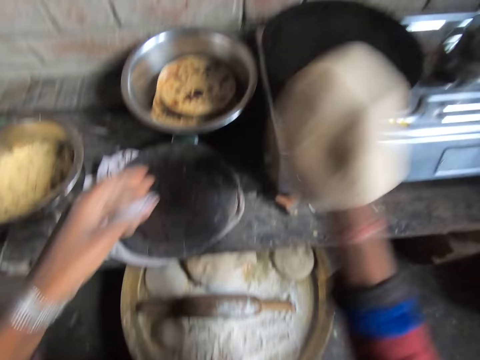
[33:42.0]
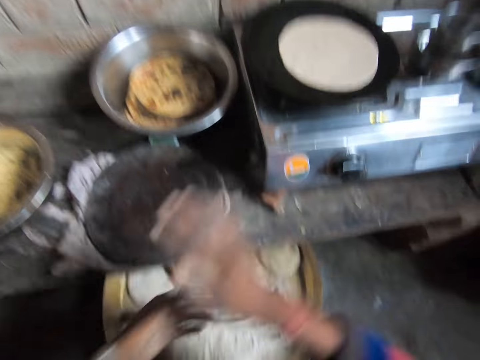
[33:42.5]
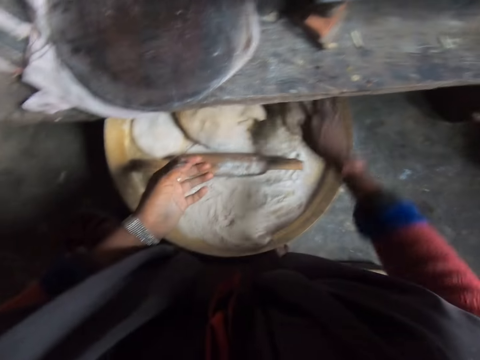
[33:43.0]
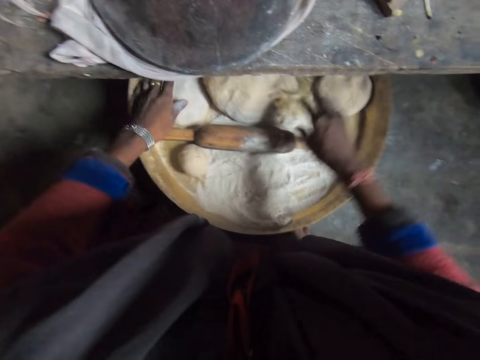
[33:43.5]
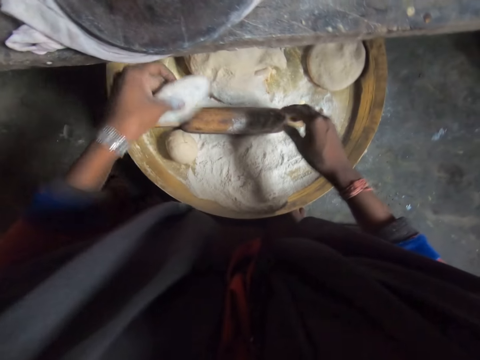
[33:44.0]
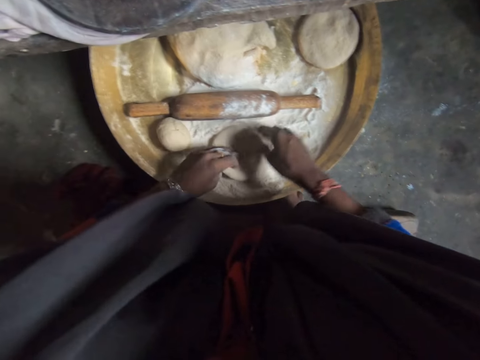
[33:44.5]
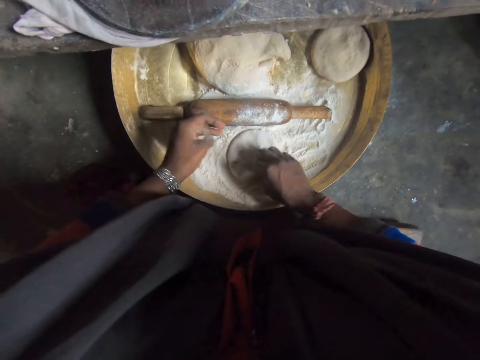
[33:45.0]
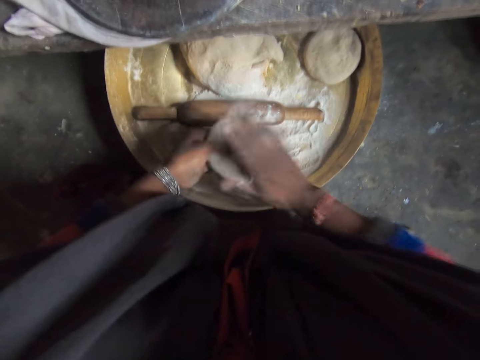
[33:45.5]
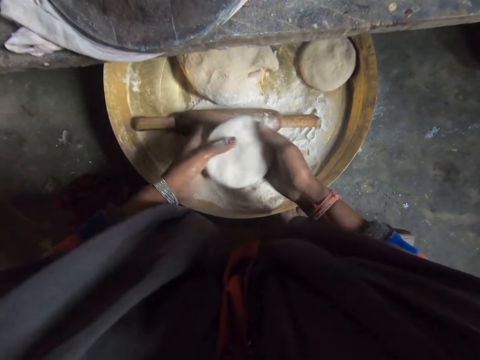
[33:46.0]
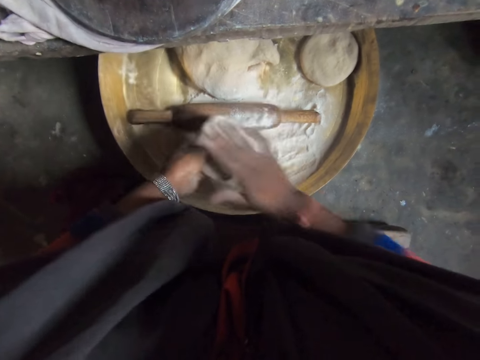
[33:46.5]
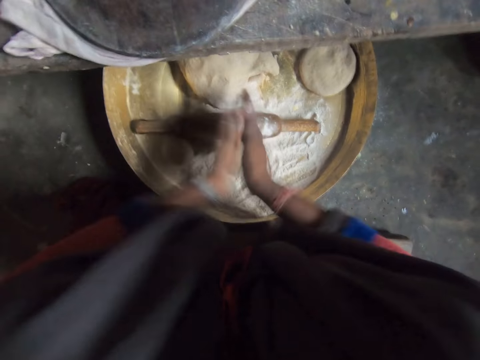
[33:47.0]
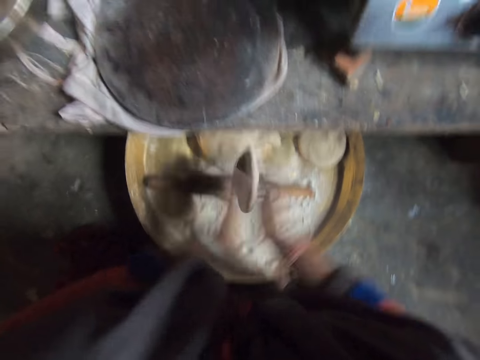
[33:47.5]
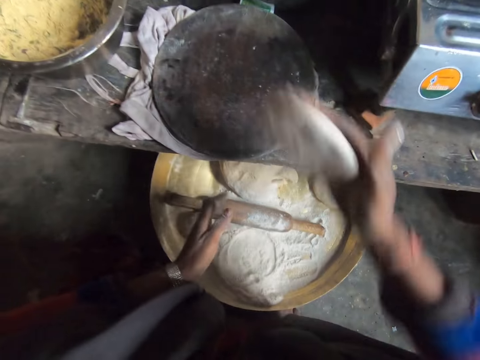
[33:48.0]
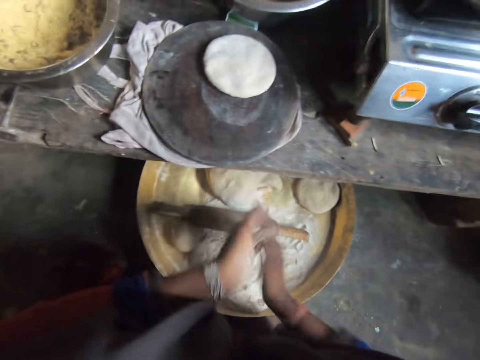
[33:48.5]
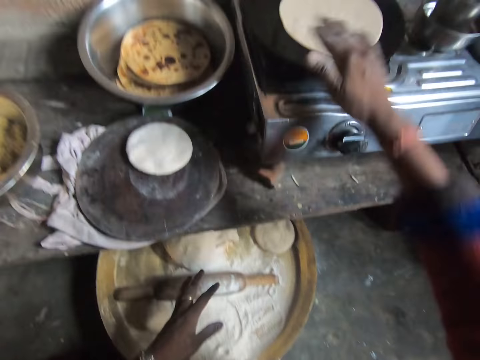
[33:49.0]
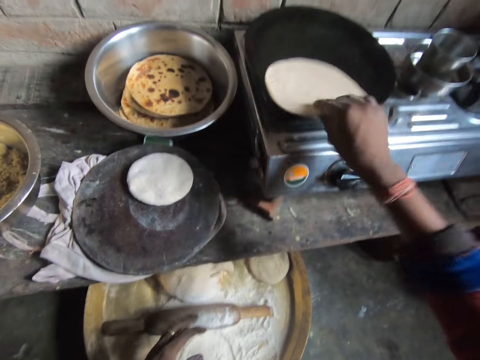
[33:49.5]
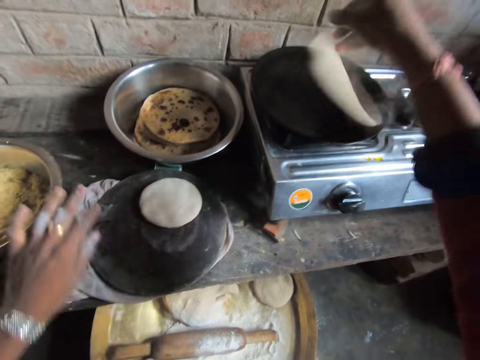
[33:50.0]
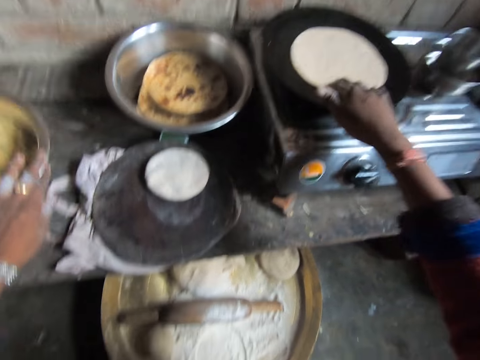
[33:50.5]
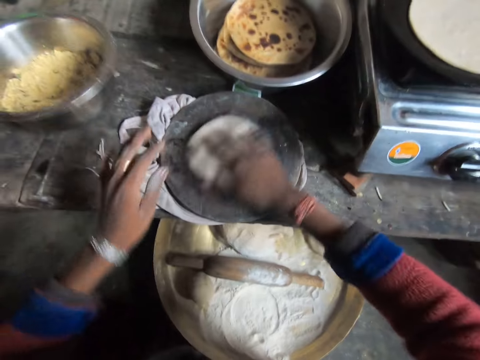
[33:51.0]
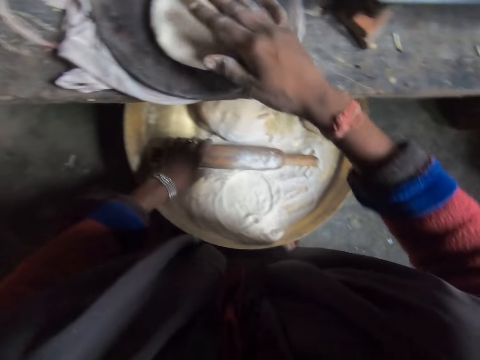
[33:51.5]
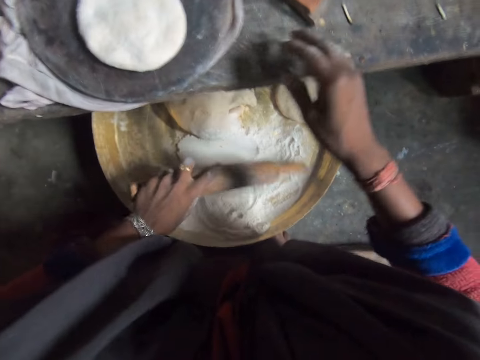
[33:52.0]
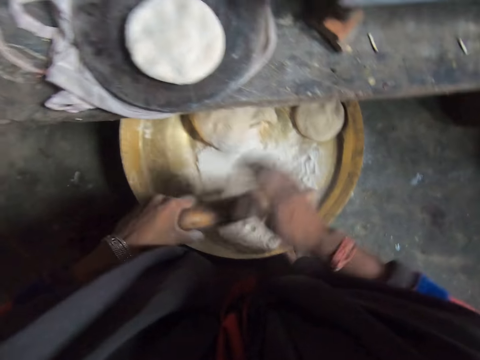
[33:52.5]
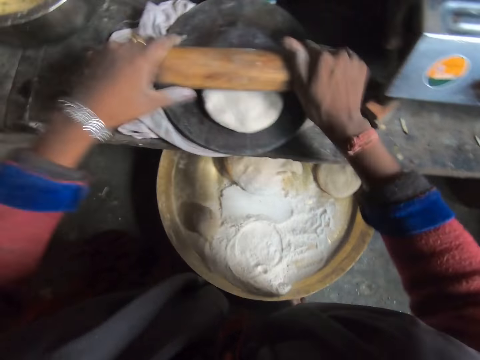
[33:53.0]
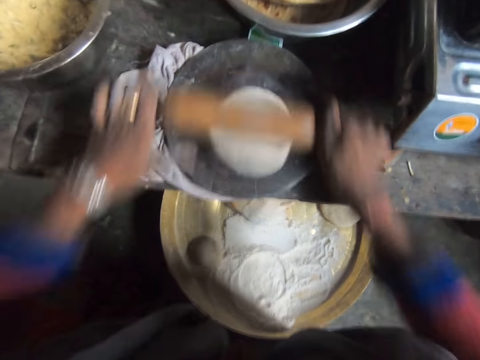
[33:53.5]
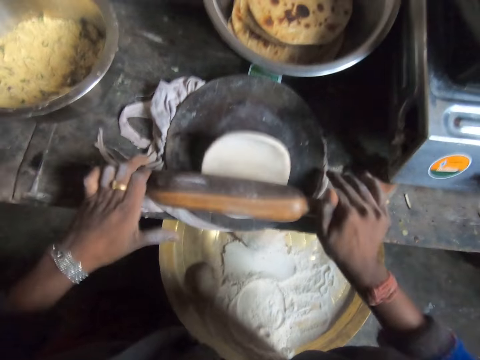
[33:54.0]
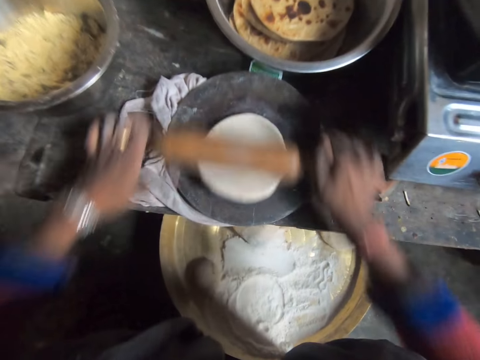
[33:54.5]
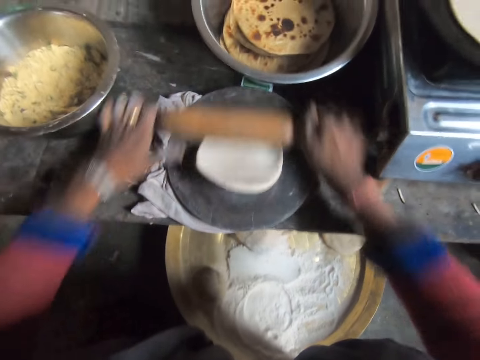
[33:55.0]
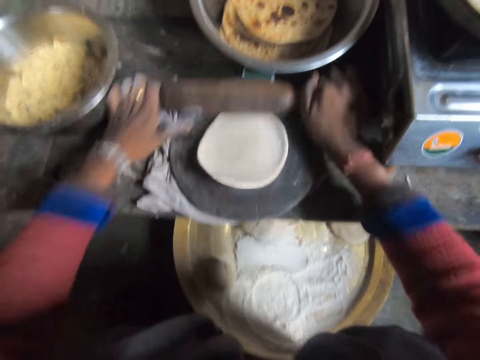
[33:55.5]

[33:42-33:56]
The camera wearer places the dough on her right hand. She moves her hand forward. She drops the dough on the flat pan. She rubs her hands together. She moves her hand forward. She picks up the dough with her left hand. She moves the dough on the flour. She holds the dough with her hands. She kneads the dough. She moves the dough on the flour. She holds the dough with her hands. She hits the dough with her hand. She rolls the dough with her hands. She moves her hand forward. She drops the dough on the rolling board or cutting board. She lowers her hand. She rubs her hands together. She moves her hand forward. She pulls the flatbread towards her. She adjusts the chapati bread on the pan with her right hand. She lifts up the flatbread. She drops the flatbread on the flat pan. She moves the flatbread on the flat pan. She lowers her hand. She moves the dough on the rolling board with her right hand. She lowers her left hand. She picks up the rolling pin with her left hand. She lowers her other hand. She rubs the rolling pin with her right hand. She moves her hands forward. She flattens the dough on the cutting board with the rolling pin.

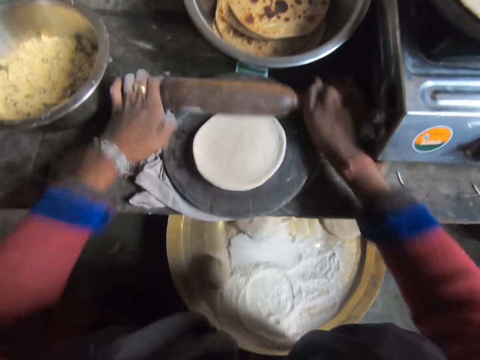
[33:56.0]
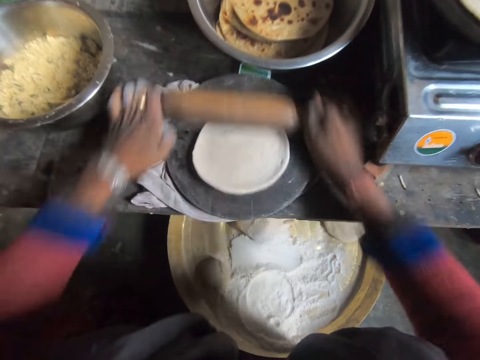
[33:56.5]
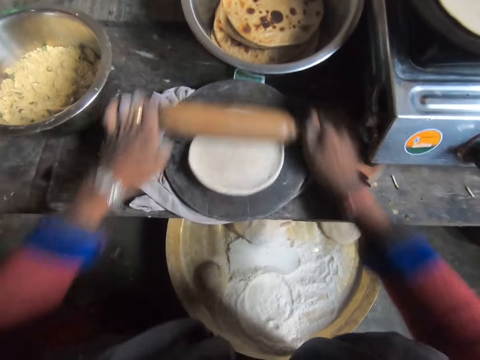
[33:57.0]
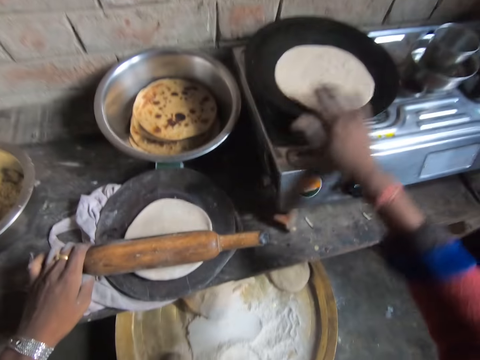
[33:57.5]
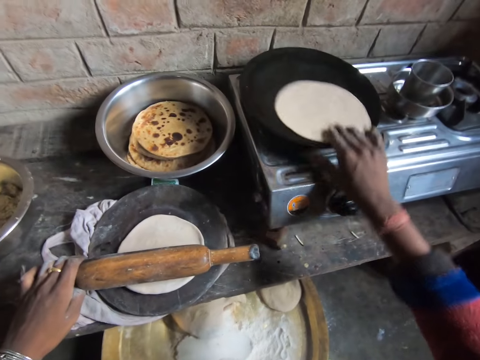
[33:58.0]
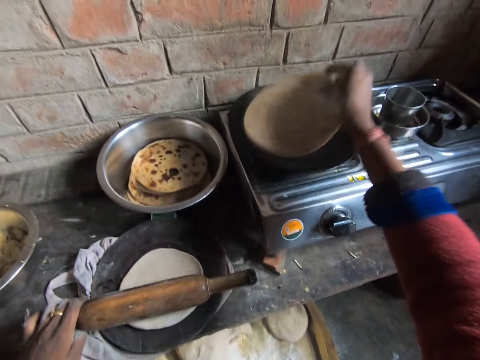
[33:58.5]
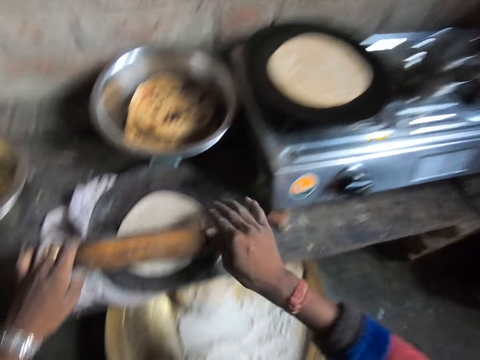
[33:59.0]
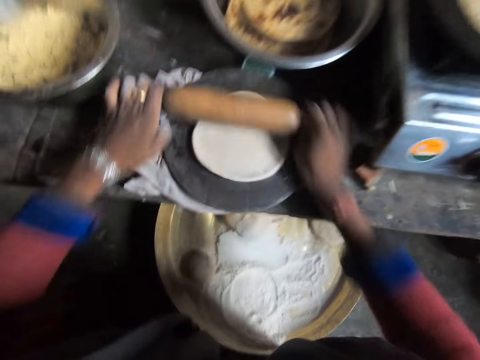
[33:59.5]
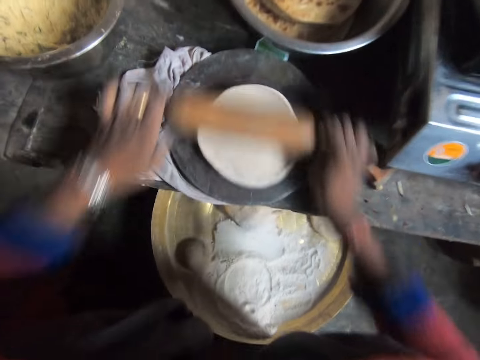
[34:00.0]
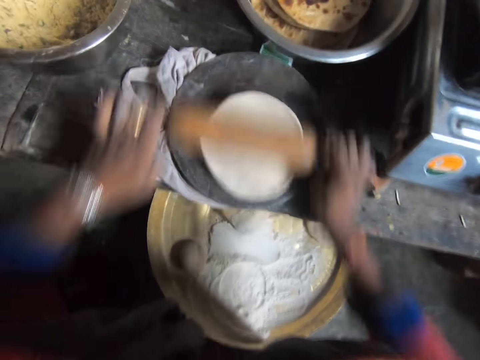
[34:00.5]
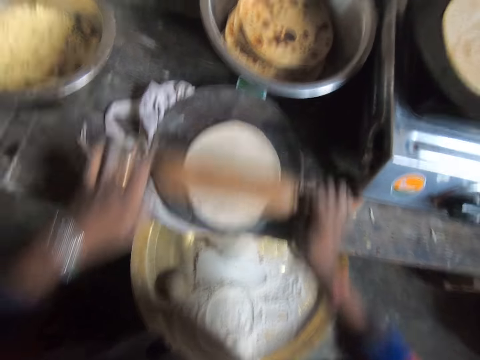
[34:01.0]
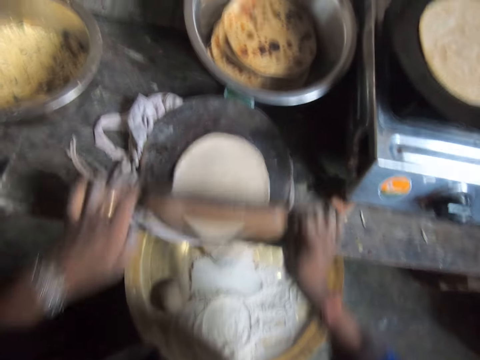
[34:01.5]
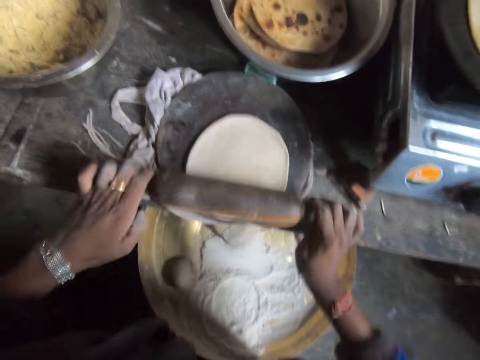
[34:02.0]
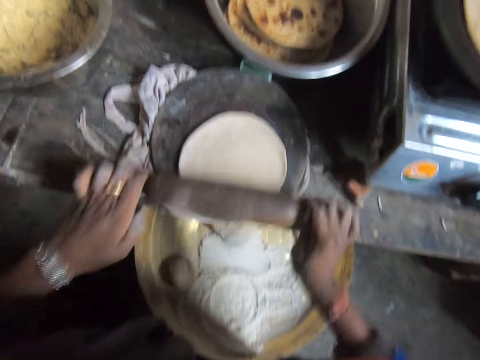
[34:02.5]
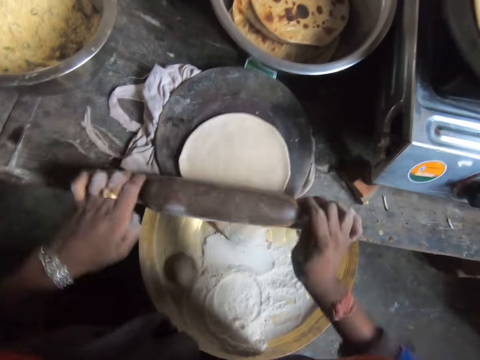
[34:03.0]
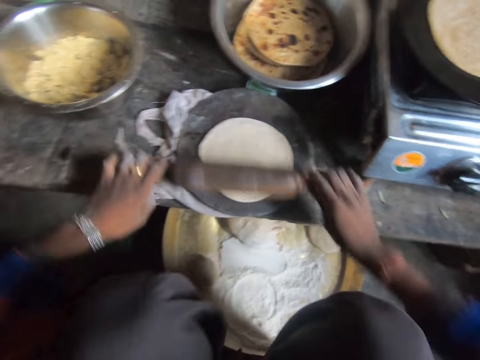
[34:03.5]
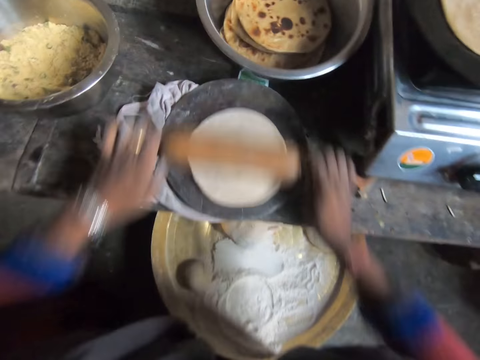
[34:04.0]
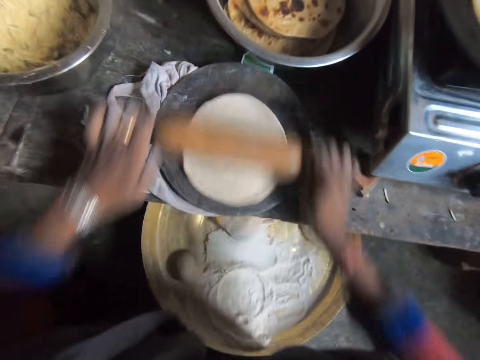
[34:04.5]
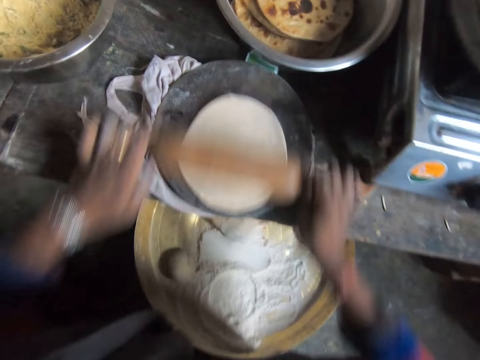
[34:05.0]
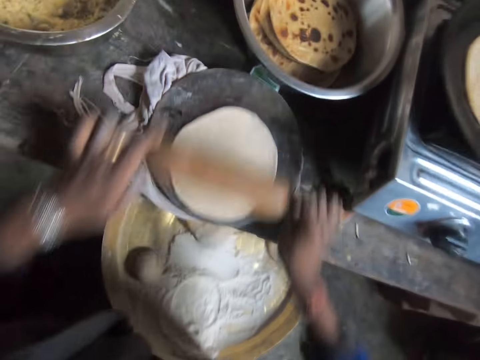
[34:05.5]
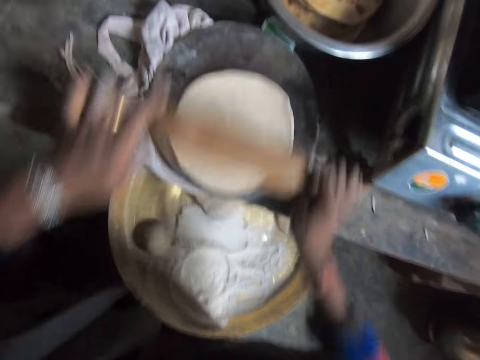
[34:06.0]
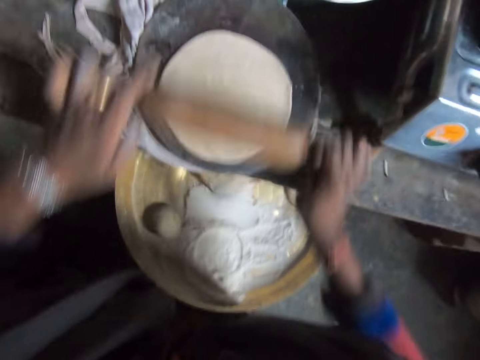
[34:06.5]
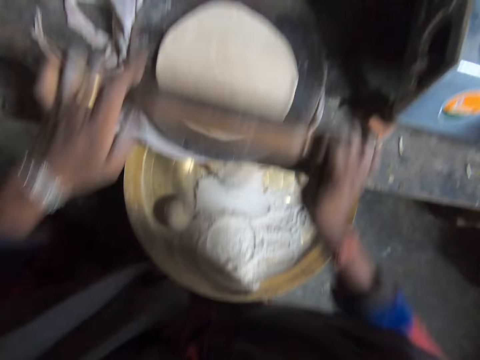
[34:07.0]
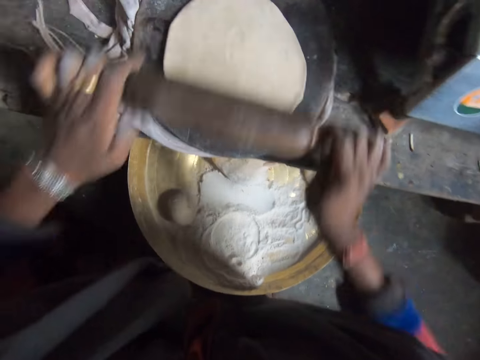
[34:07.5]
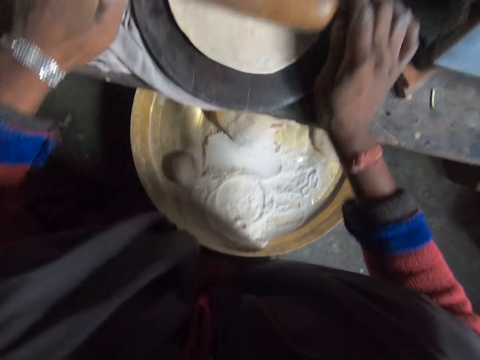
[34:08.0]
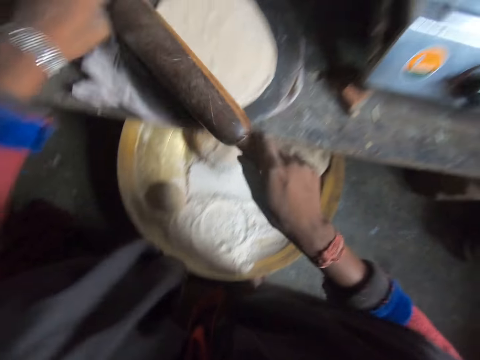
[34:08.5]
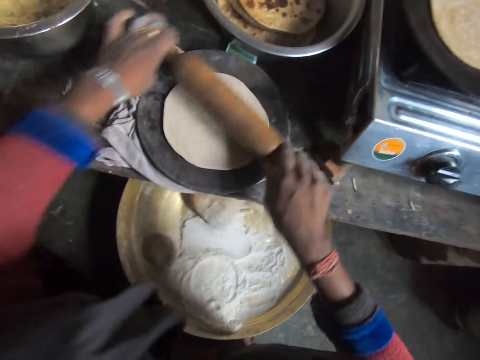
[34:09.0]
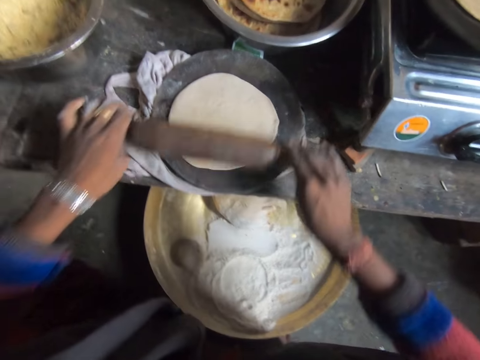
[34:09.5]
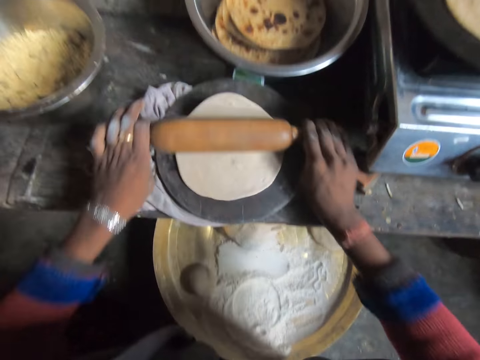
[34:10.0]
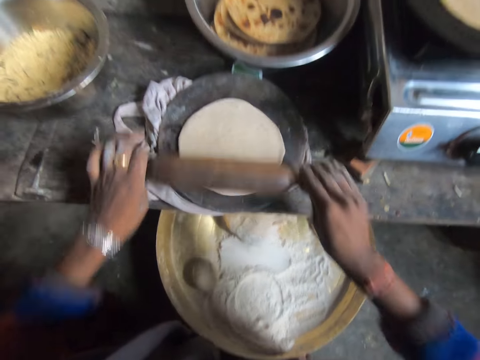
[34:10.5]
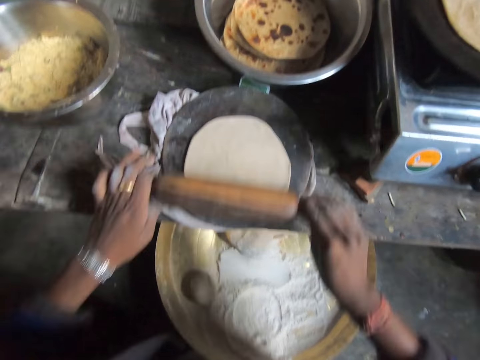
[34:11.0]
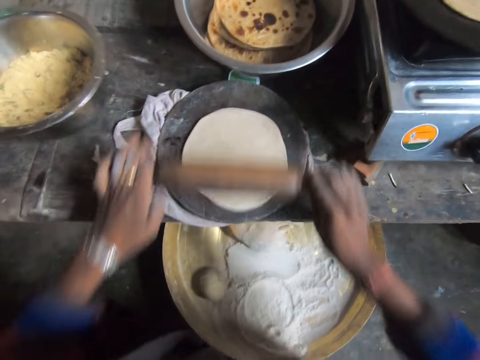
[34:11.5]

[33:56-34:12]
The camera wearer moves her hand forward. She moves the flatbread towards her and lifts up the flatbread. She adjusts the chapati bread on the pan. She turns the flatbread and drops the flatbread on the pan. She holds the rolling pin with both her hands. She flattens the dough on the cutting board with the rolling pin.
